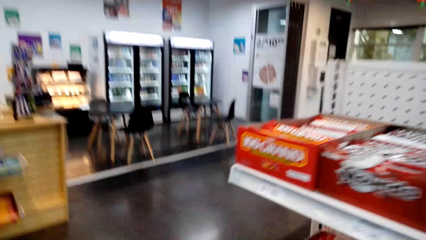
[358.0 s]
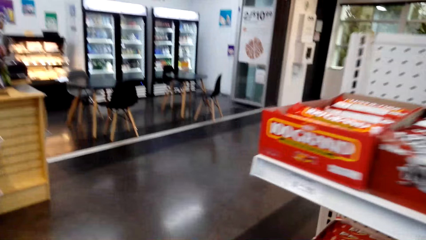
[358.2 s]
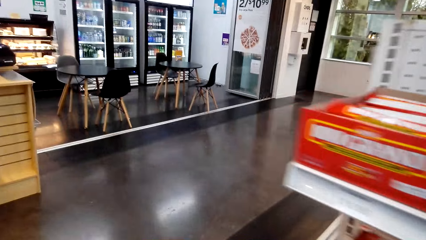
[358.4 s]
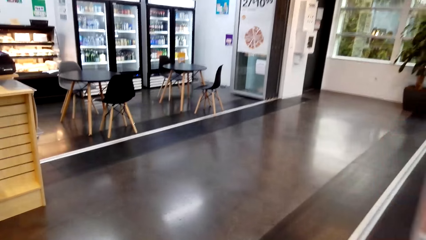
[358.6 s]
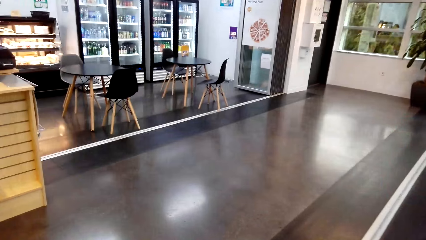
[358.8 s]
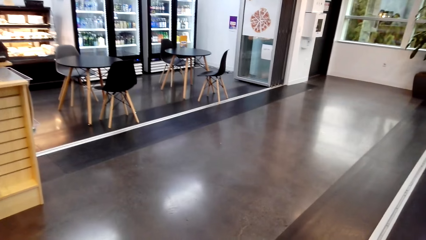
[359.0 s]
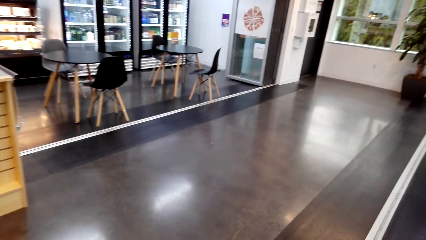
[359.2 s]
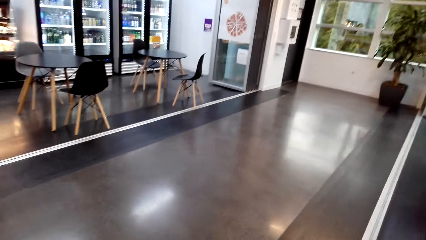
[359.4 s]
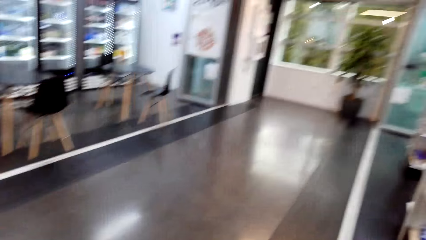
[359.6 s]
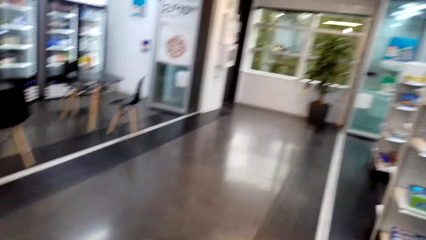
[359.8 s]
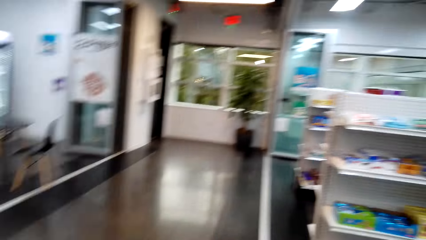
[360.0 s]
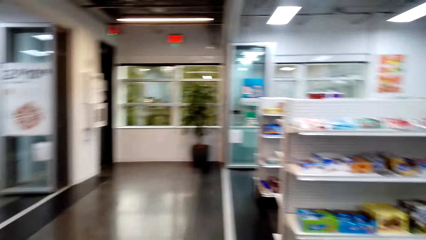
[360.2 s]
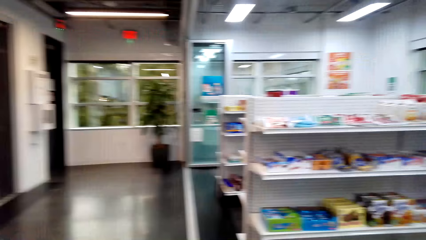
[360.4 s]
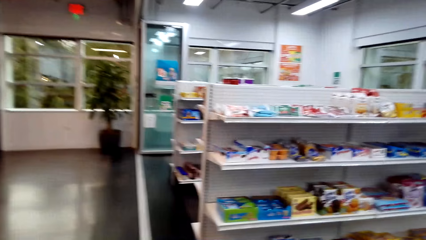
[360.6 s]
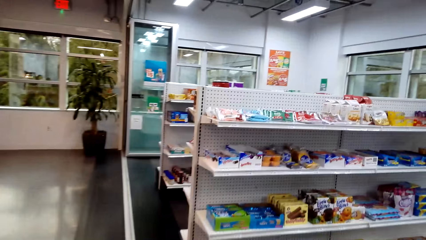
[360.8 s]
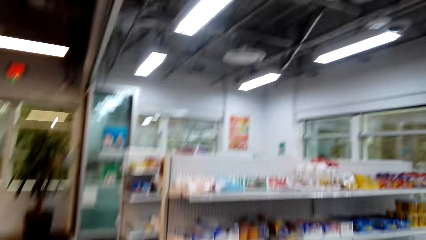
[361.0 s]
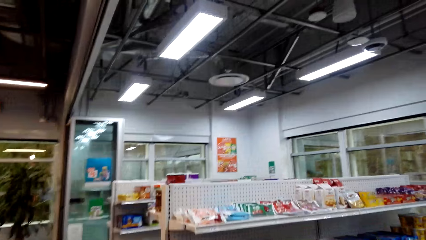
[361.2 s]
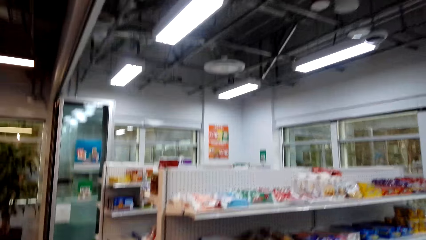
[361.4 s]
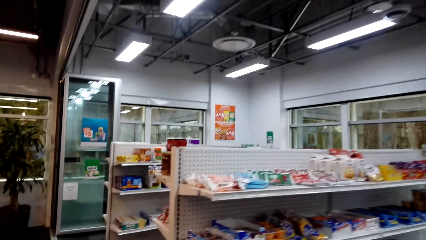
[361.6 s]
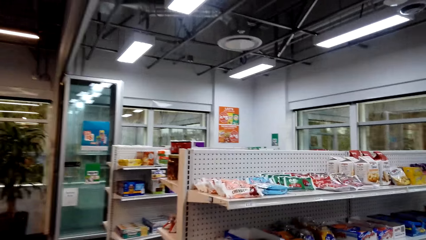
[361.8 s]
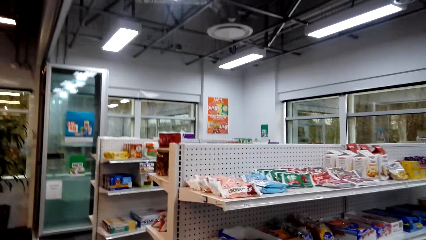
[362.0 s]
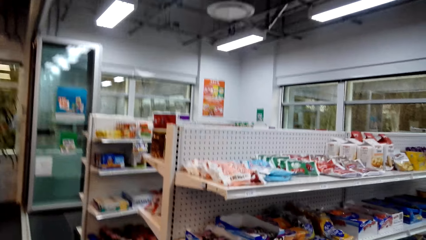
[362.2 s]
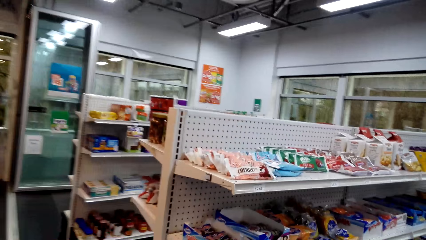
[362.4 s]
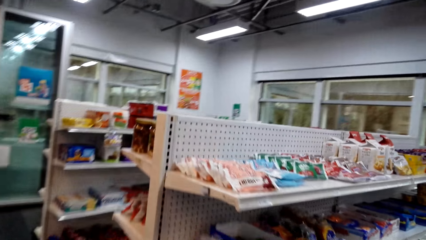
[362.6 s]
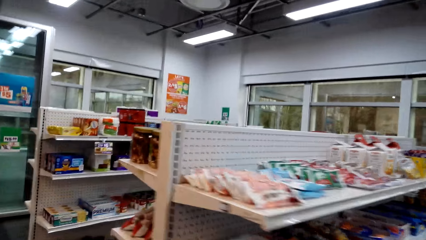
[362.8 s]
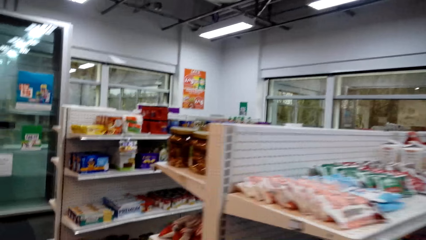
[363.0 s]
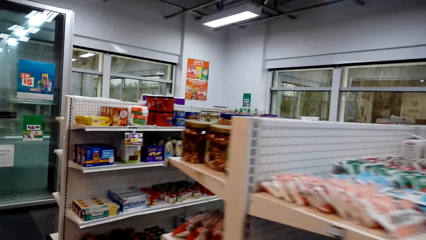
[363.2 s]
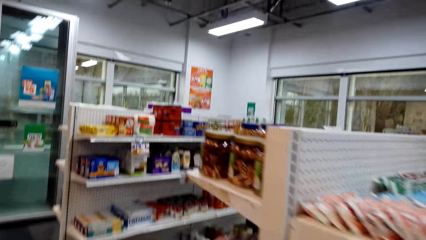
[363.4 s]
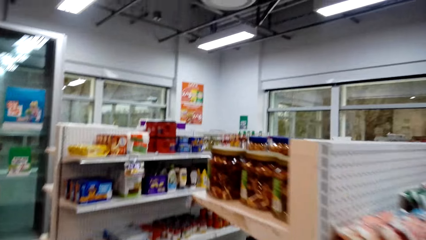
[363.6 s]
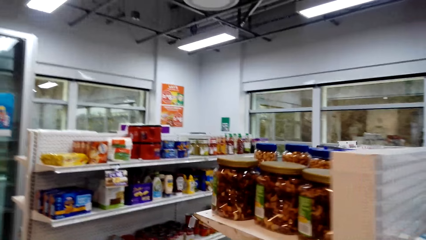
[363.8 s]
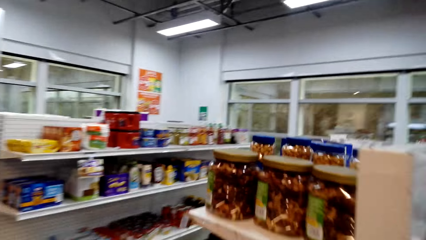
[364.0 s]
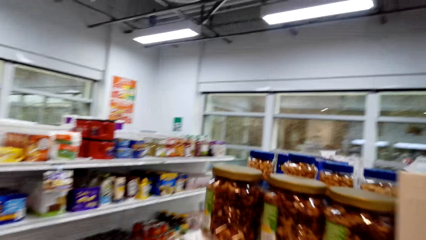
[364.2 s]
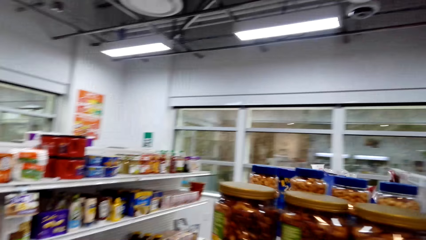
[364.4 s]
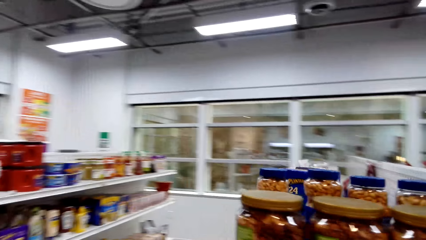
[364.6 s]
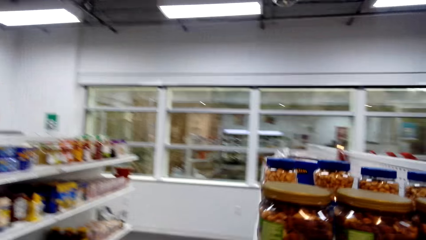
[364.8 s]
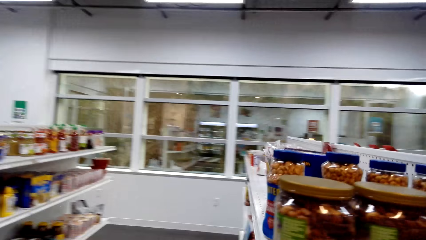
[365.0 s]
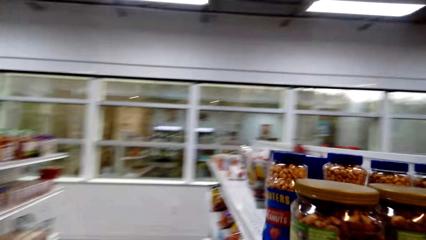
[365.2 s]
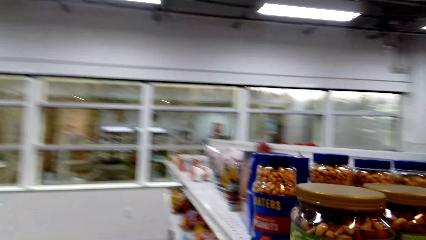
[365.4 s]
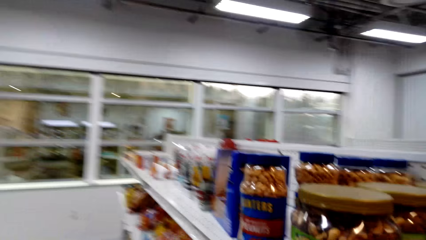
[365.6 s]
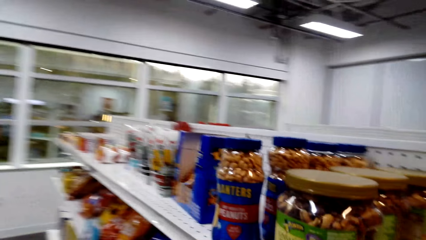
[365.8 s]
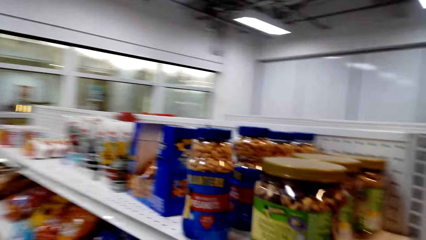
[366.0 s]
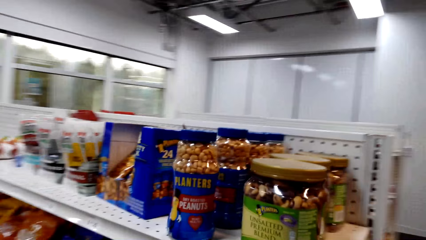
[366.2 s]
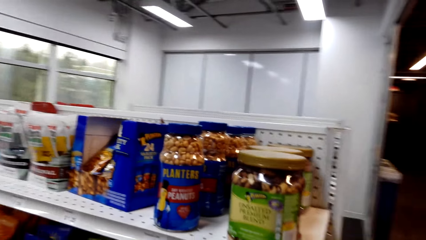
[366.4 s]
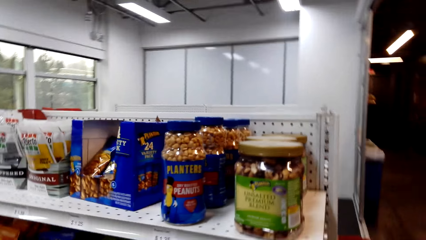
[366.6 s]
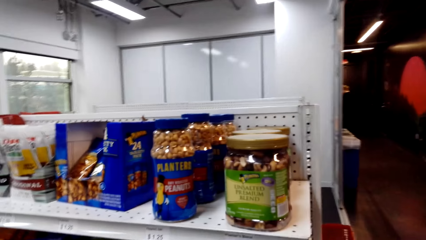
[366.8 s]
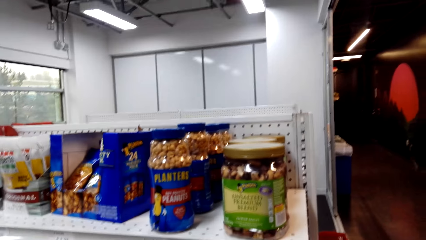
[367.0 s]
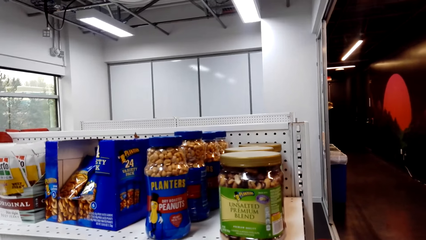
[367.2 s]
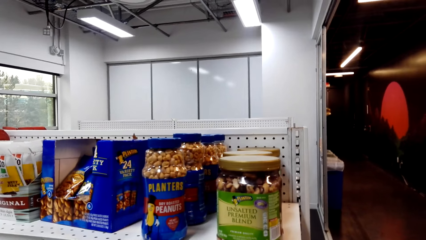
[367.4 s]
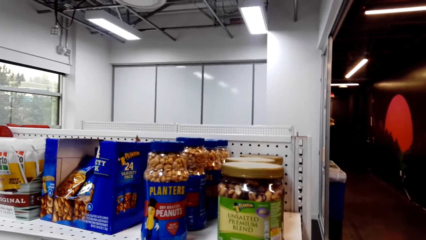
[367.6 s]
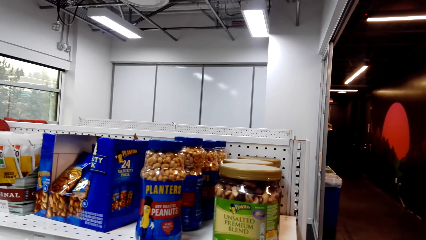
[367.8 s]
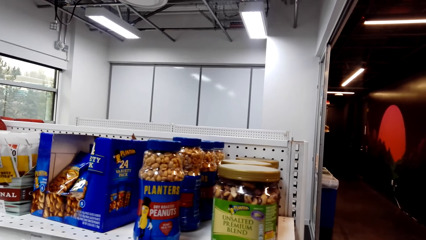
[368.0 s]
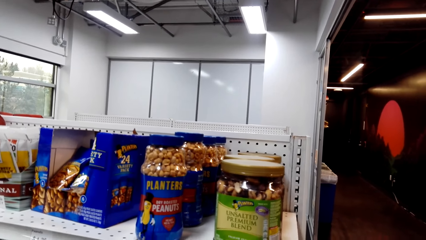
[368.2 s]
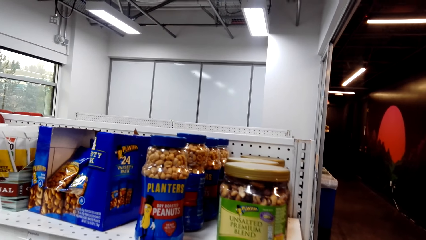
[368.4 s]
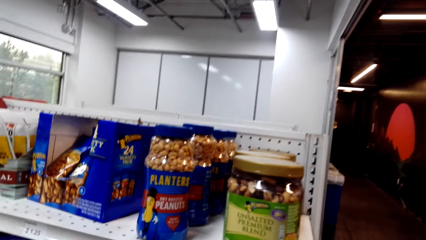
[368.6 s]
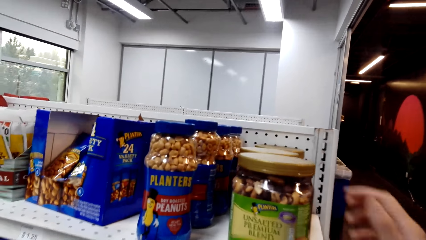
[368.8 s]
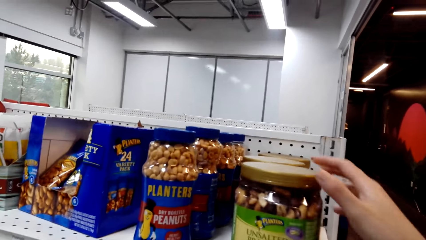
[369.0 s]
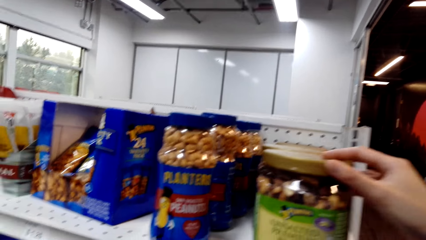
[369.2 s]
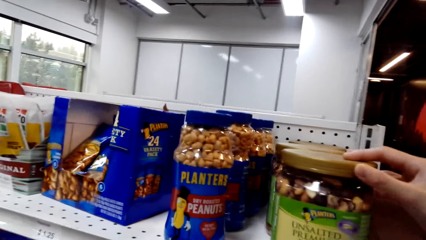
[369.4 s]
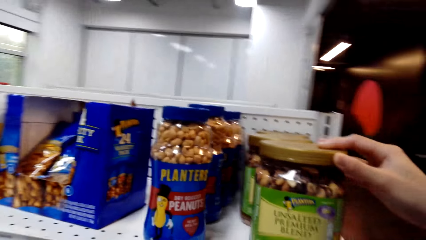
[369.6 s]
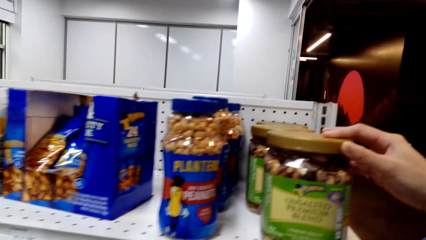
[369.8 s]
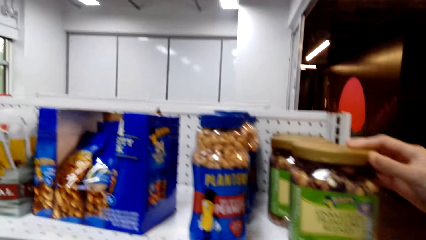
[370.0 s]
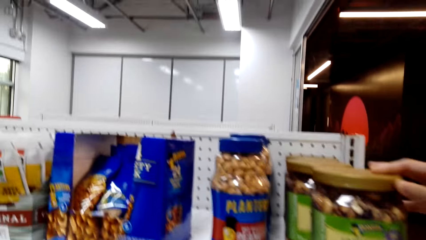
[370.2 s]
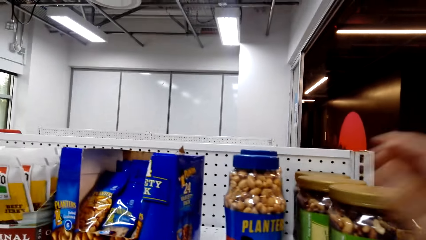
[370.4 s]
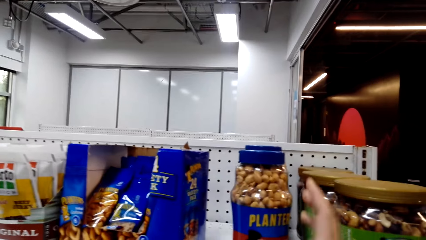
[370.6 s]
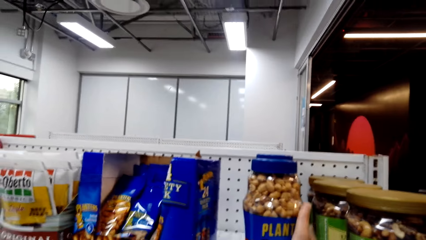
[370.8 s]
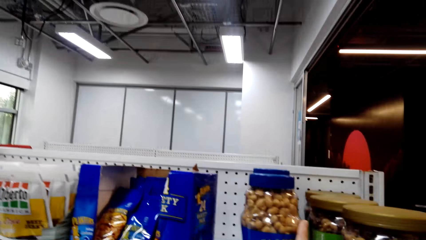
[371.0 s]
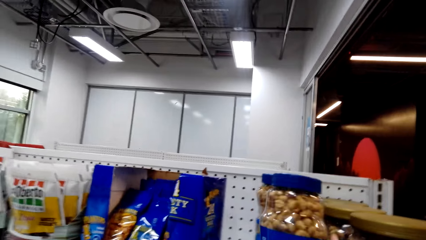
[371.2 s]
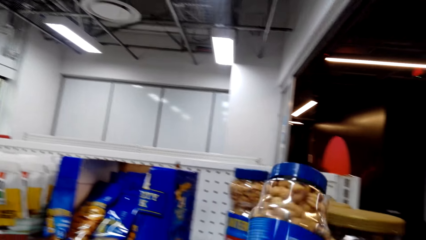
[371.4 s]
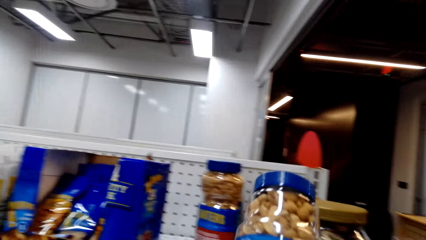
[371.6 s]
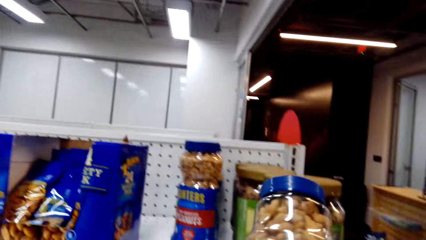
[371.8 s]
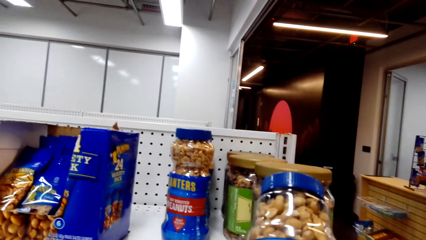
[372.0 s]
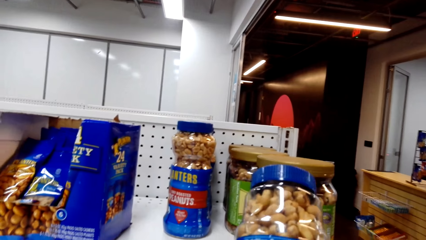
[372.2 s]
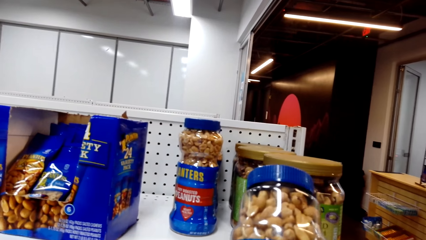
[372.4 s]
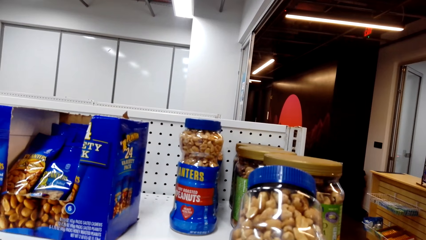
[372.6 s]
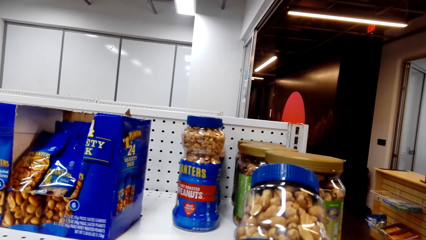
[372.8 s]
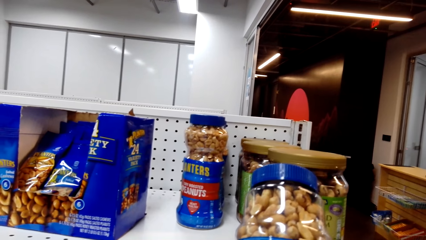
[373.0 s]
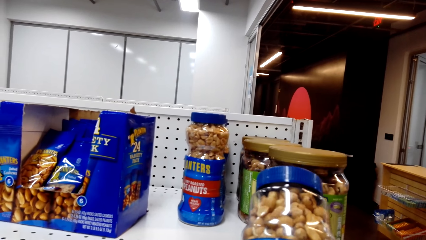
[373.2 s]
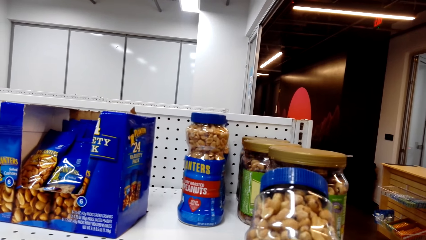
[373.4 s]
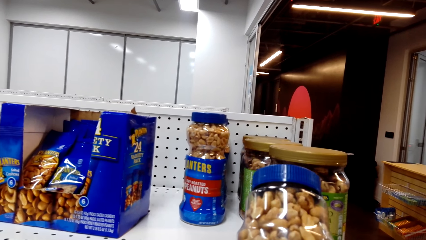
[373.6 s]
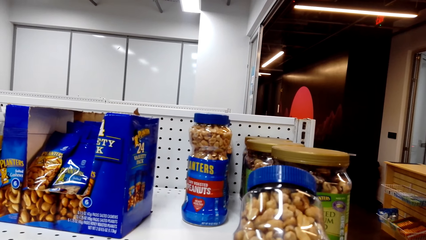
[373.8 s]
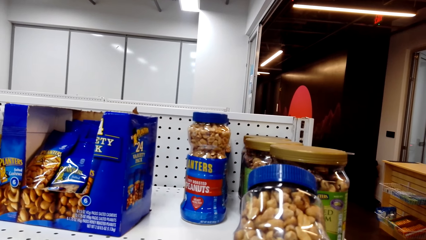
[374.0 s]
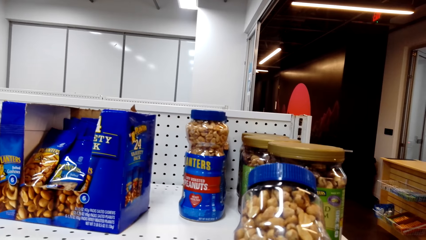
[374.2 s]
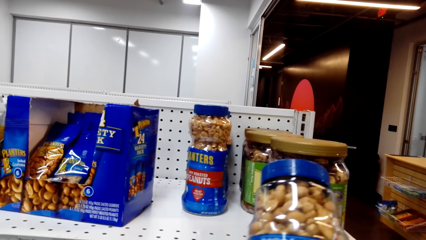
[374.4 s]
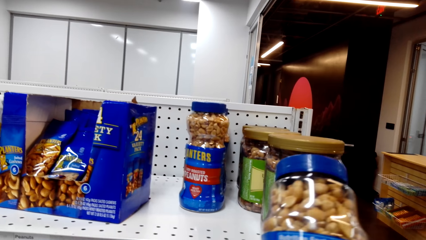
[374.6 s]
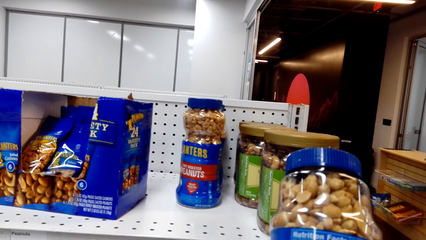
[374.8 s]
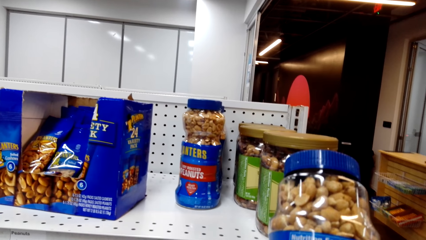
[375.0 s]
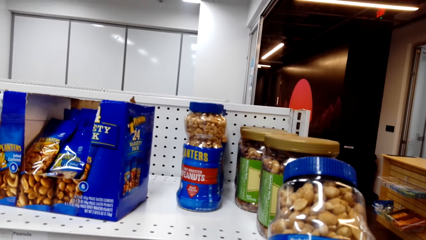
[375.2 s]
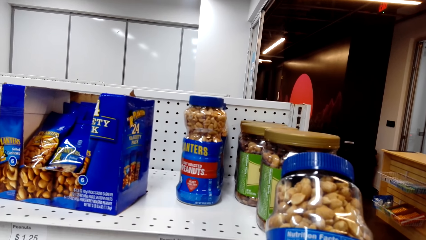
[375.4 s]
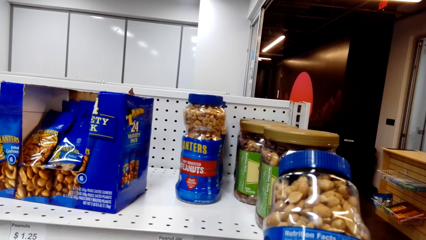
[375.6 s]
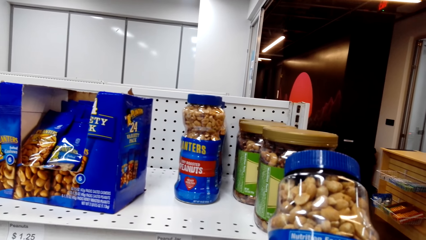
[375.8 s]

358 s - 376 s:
The camera wearer stares at the peanut on the shelf. They pick the peanut from the shelf. They stare at the peanut.
